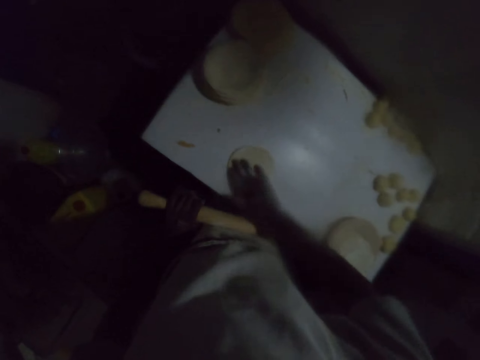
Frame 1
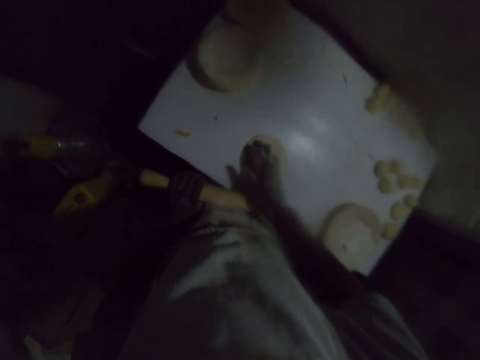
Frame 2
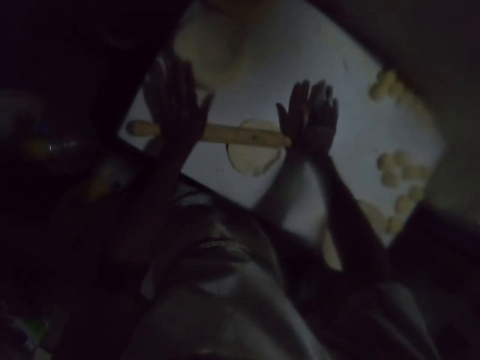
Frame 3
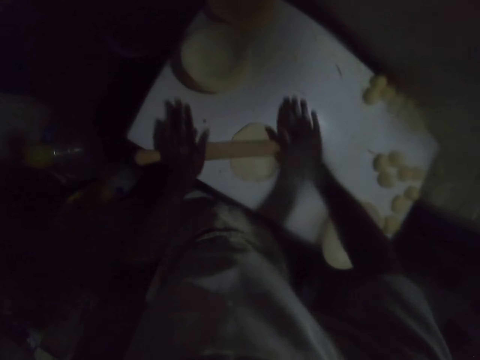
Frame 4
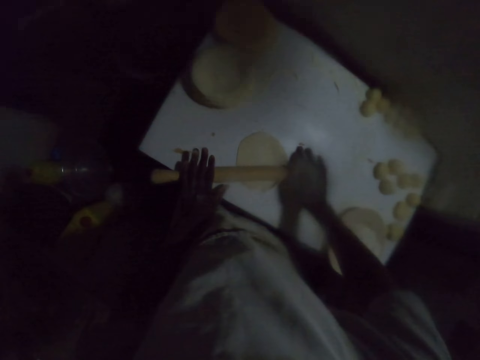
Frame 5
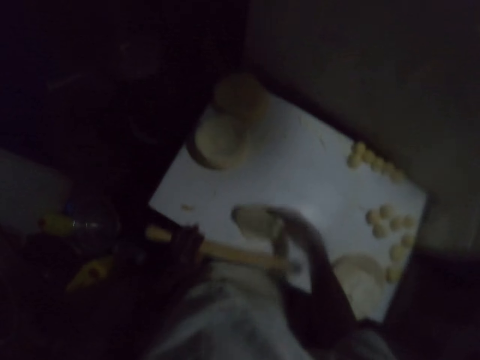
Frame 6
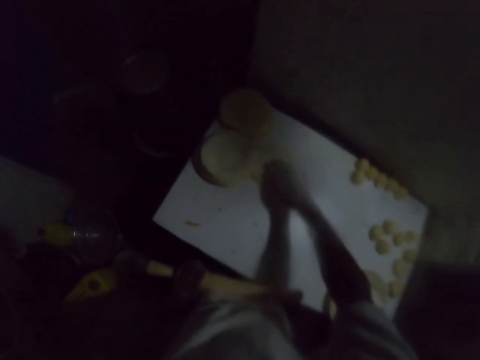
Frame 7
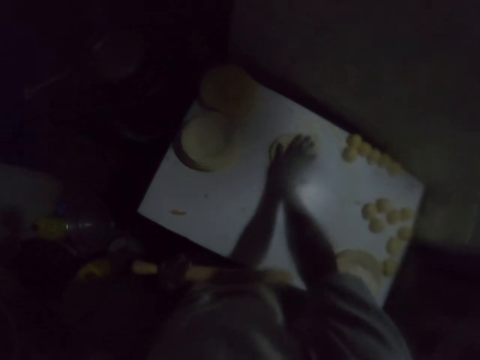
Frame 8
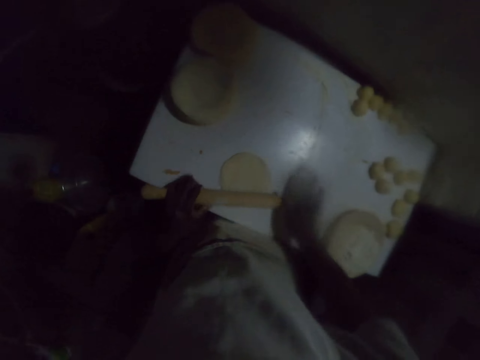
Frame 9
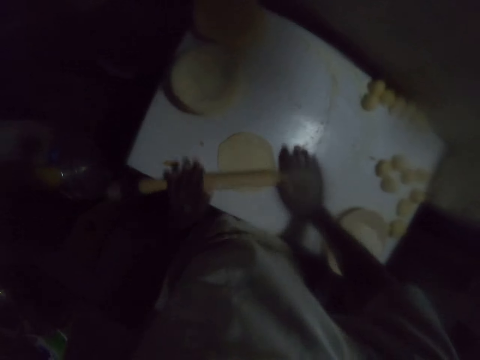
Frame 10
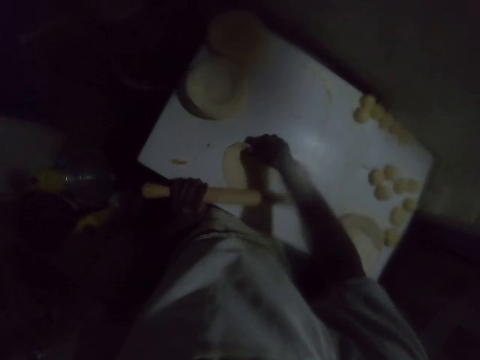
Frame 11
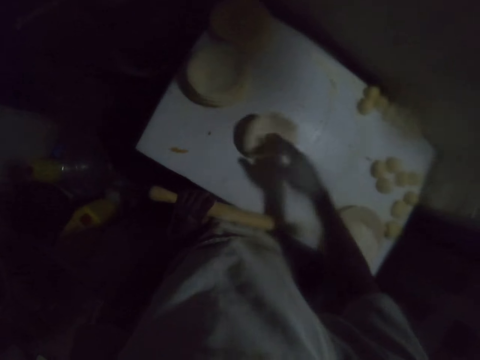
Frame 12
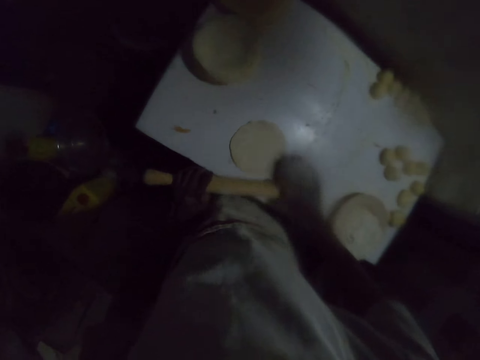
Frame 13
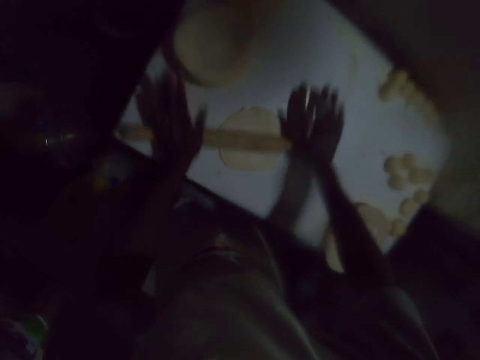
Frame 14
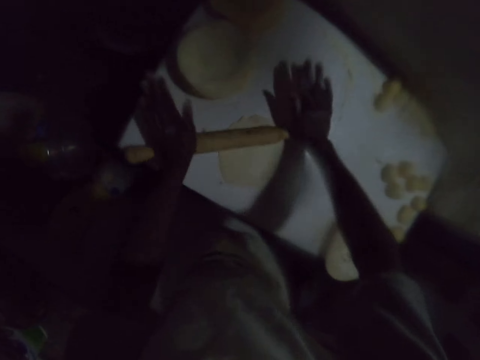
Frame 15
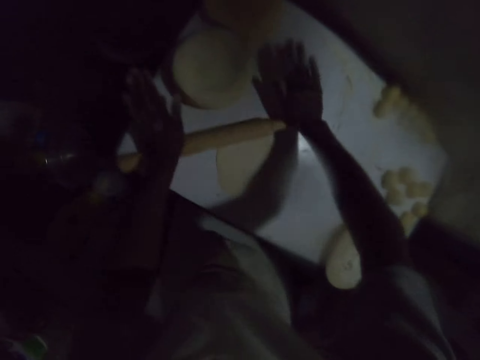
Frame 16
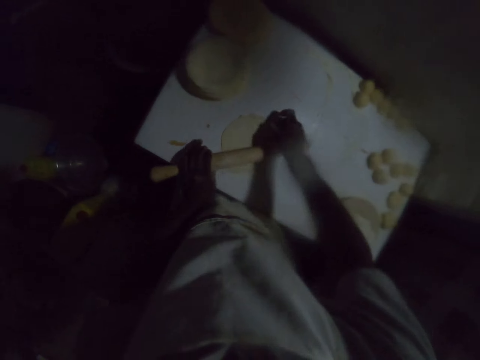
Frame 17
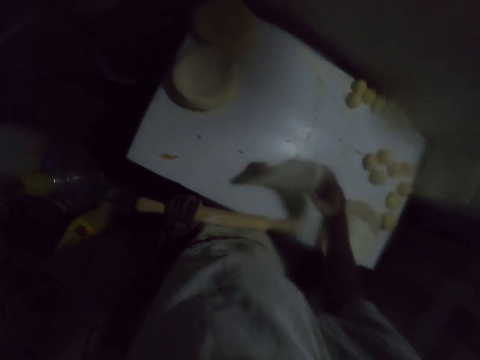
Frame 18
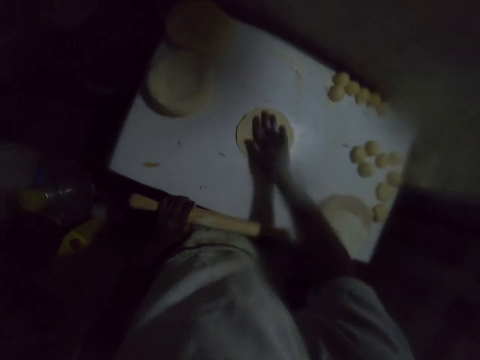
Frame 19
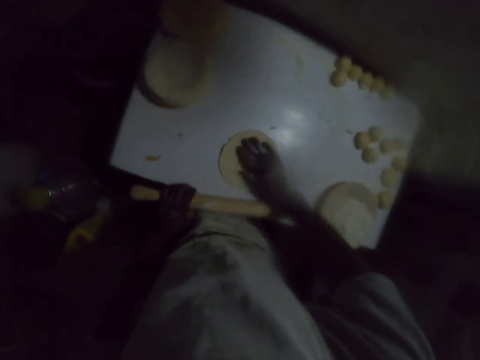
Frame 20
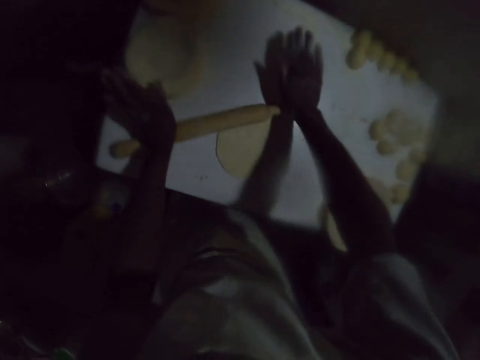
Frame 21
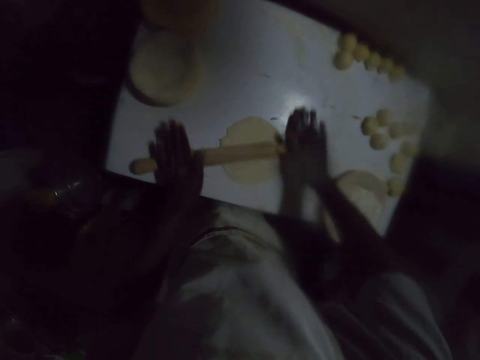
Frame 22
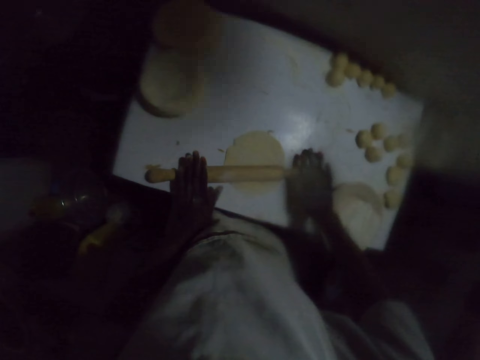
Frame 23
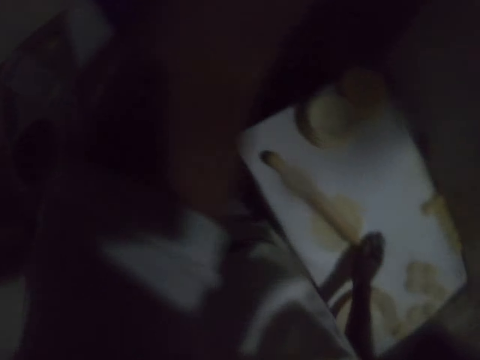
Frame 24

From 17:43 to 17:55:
The camera wearer turns the dough on the table. They spread the dough on the table and move the dough on the flour on the table. They roll the dough with a rolling stick. They turn the dough on the table. They move the dough on the flour on the table and spread the dough on the table. They roll the dough with the rolling stick. They turn the dough on the table. They roll the dough with the rolling stick. They turn the dough on the table. They spread the dough on the table and move the dough on the flour on the table. They roll the dough with the rolling stick.

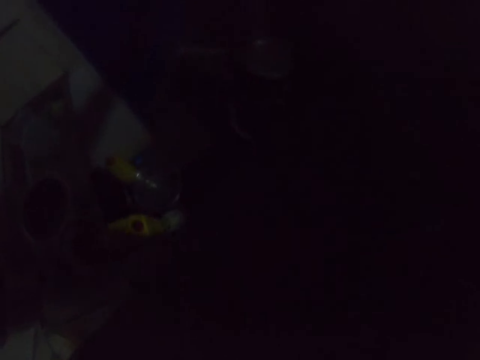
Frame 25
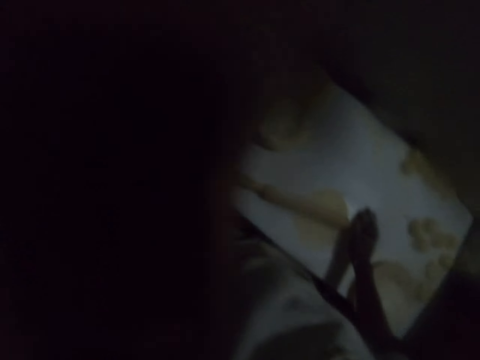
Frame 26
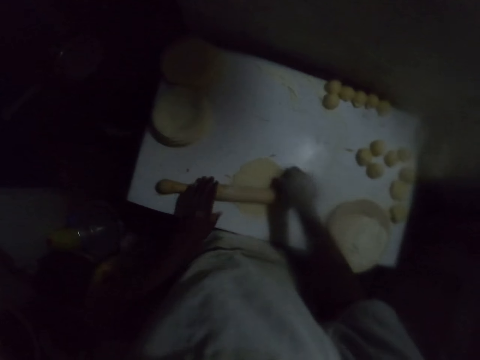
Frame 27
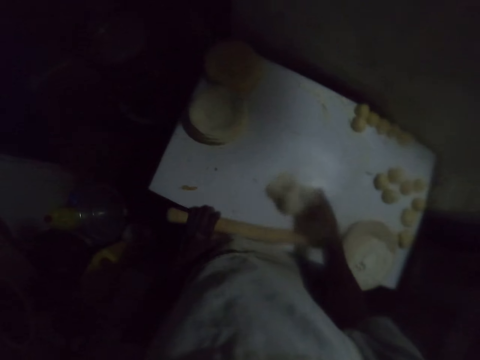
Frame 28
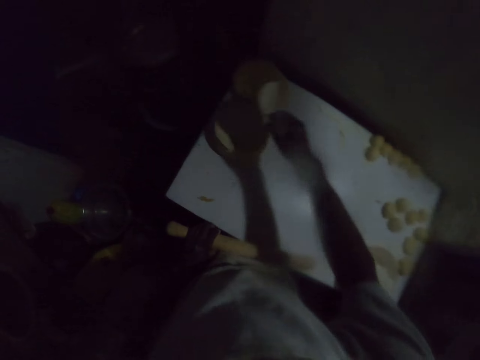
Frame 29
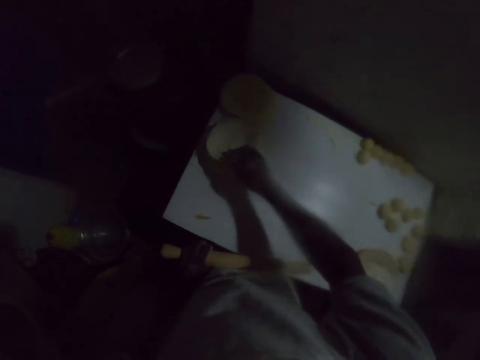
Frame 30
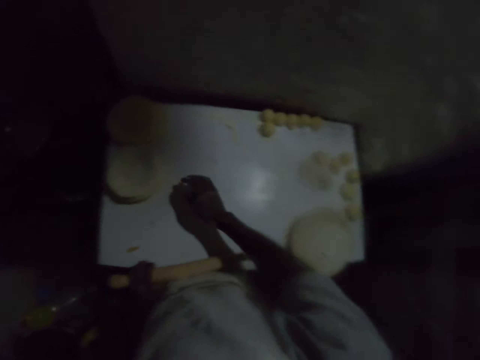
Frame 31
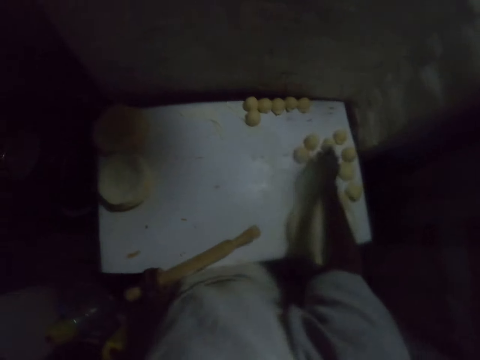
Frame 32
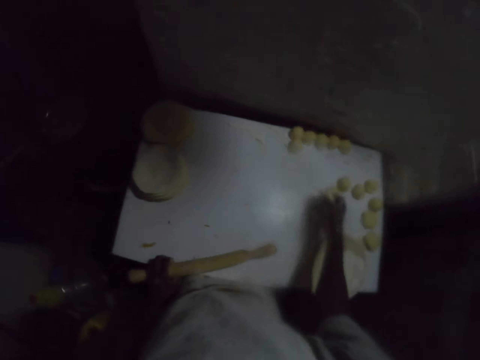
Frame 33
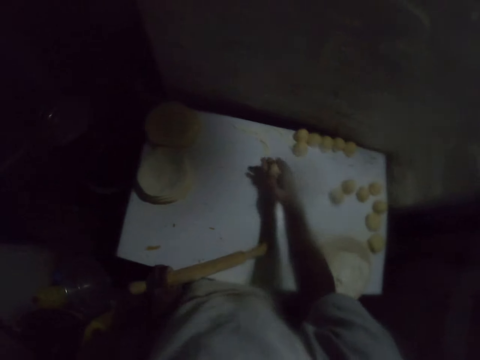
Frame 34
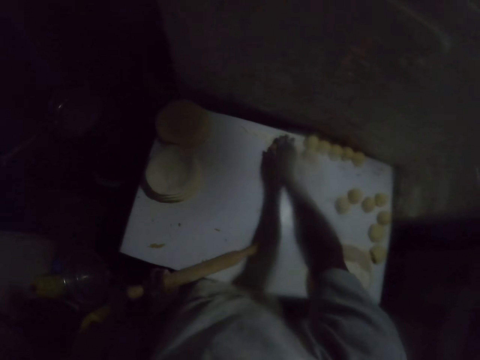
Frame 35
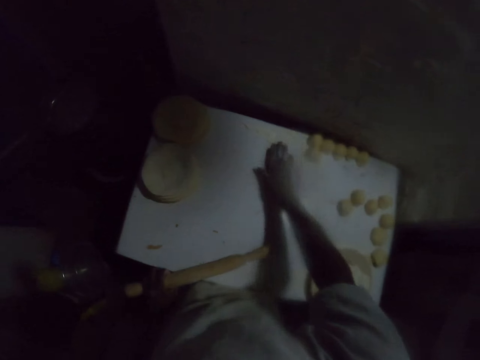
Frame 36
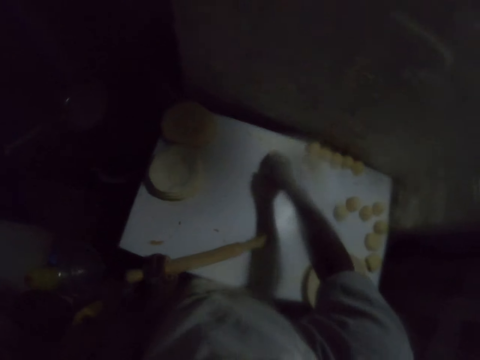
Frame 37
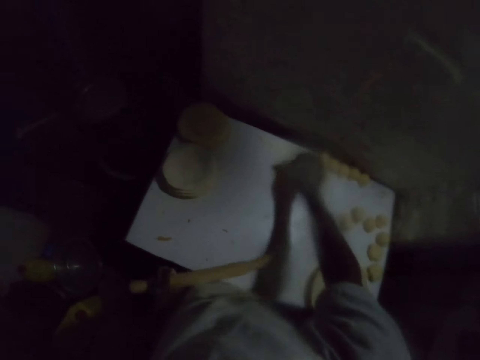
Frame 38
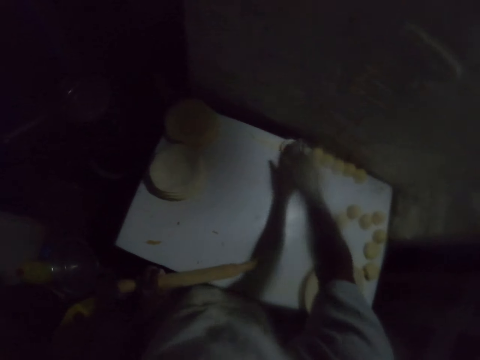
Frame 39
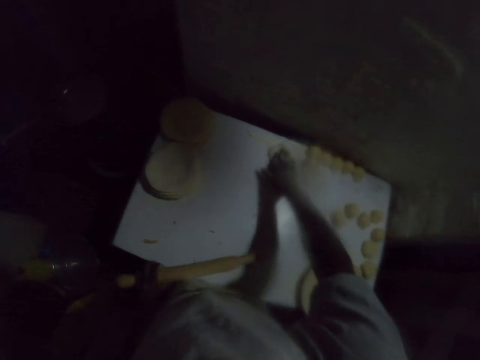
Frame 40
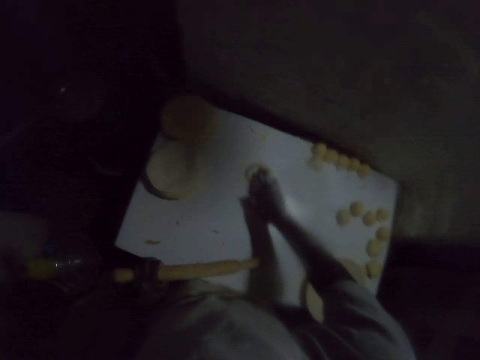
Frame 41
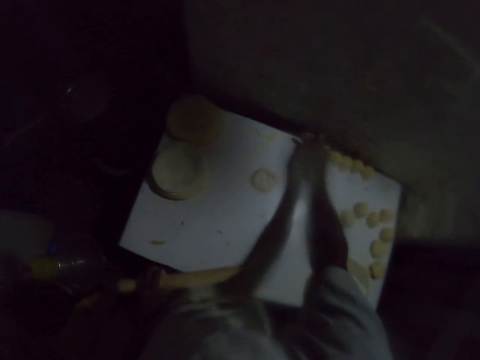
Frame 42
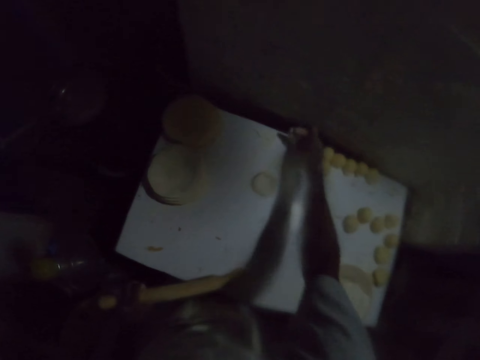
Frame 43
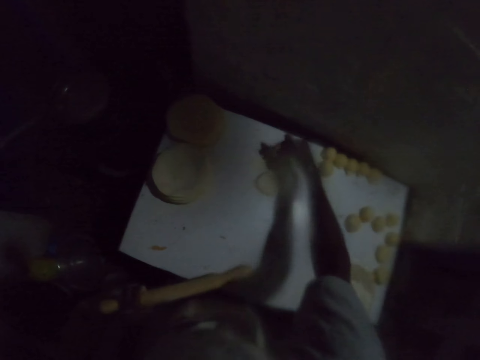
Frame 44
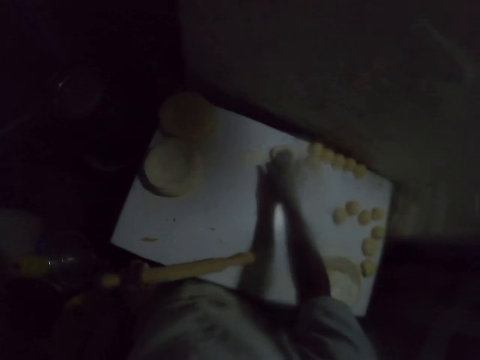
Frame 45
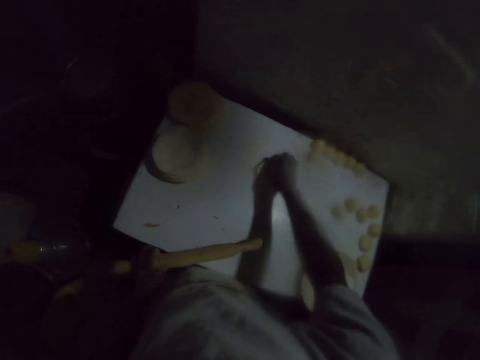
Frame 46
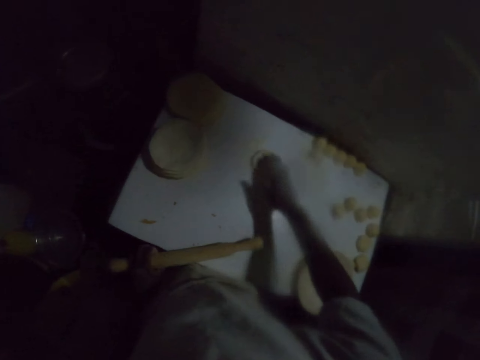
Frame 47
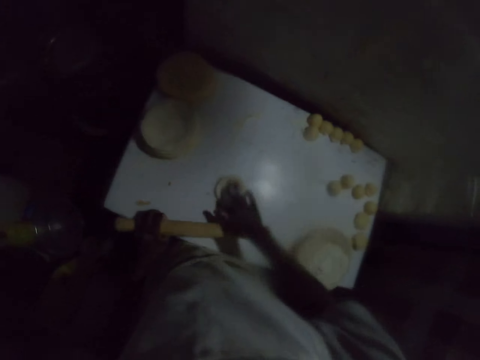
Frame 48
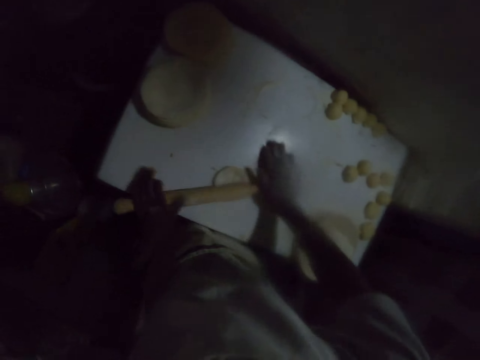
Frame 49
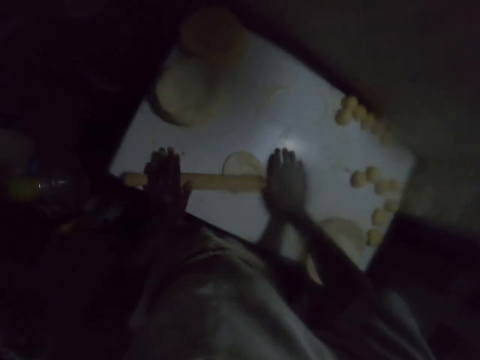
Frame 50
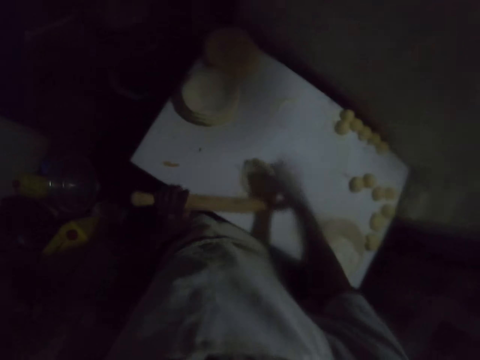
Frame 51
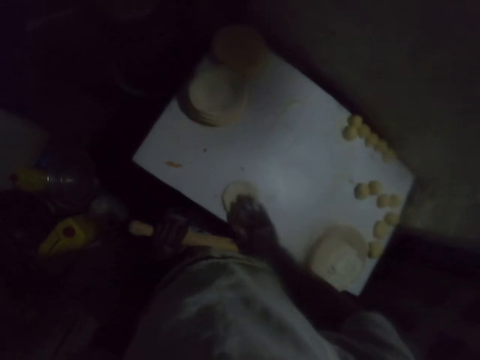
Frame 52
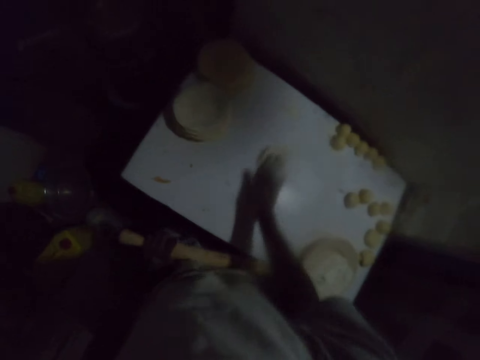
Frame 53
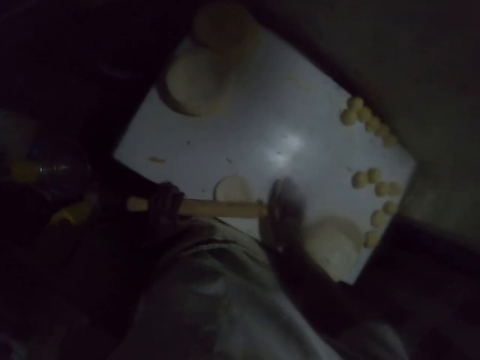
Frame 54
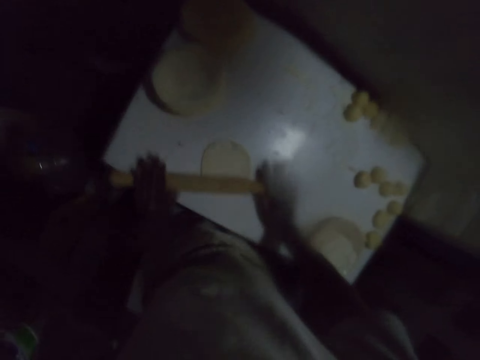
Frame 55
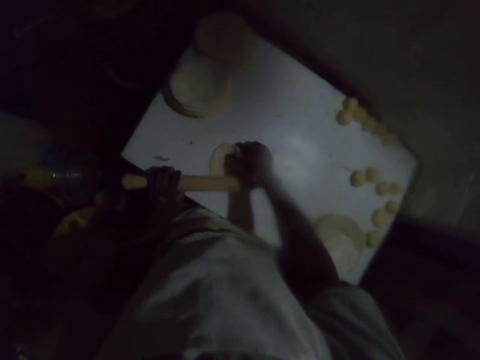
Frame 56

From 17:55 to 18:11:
The camera wearer wipes her face with her right arm. She carries the rolled dough. She picks the dough on the table. She drops the dough on top of another rolled dough on the table. She picks the dough roll on the table. She rolls the roll in her hand. She spreads the dough on the table. She presses the dough on the table with flour. She moves the dough on the flour on the table. She spreads flour on the table. She wipes the table with her hand. She spreads the dough on the table and moves the dough on the flour on the table. She rolls the dough with a rolling stick. She turns the dough on the table. She spreads the dough on the table and moves the dough on the flour on the table. She rolls the dough with the rolling stick.
